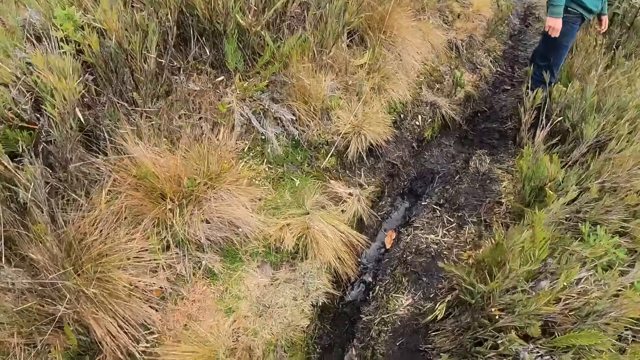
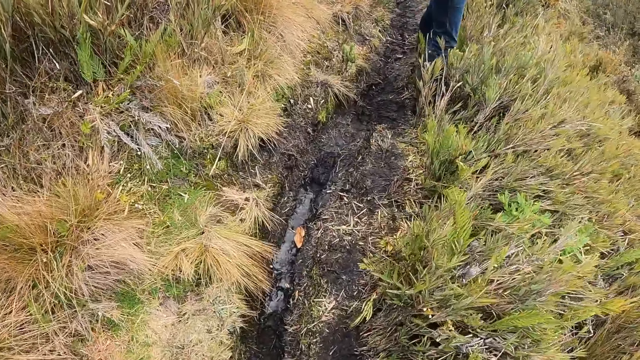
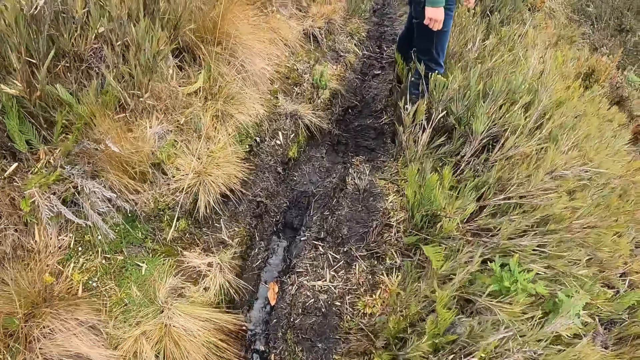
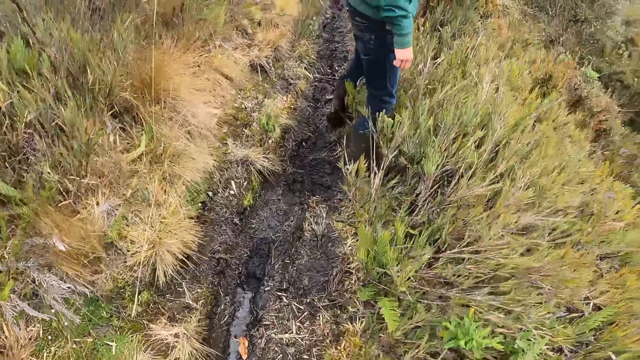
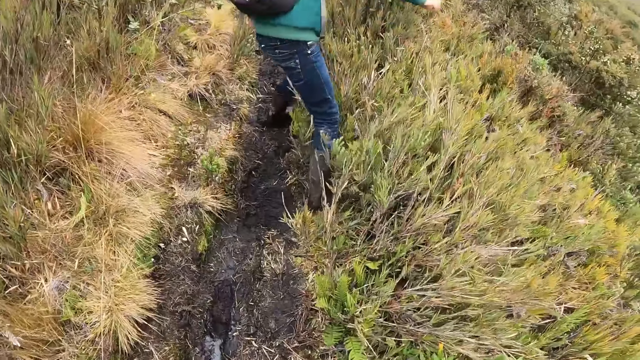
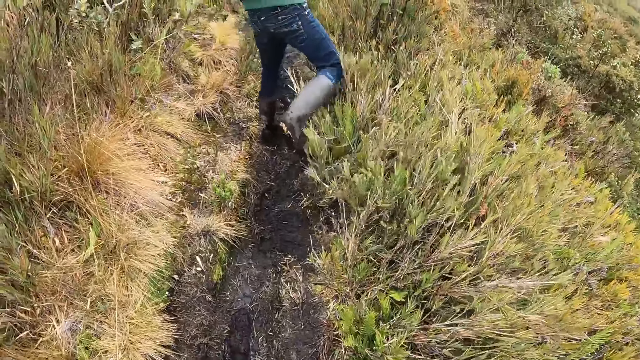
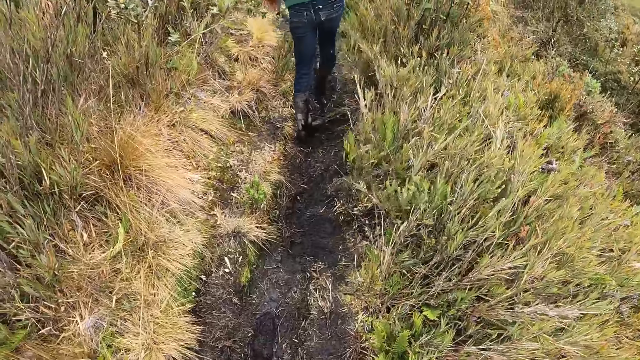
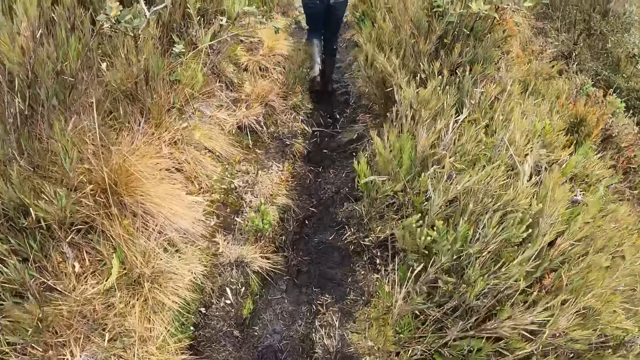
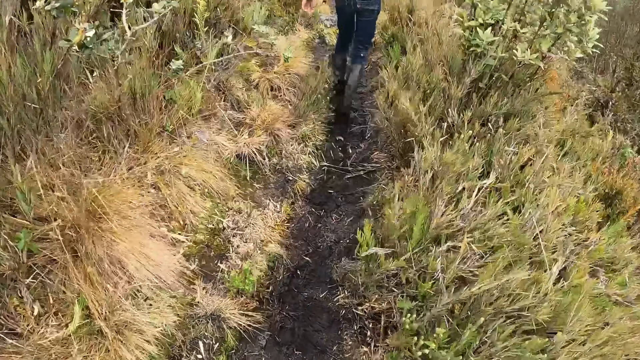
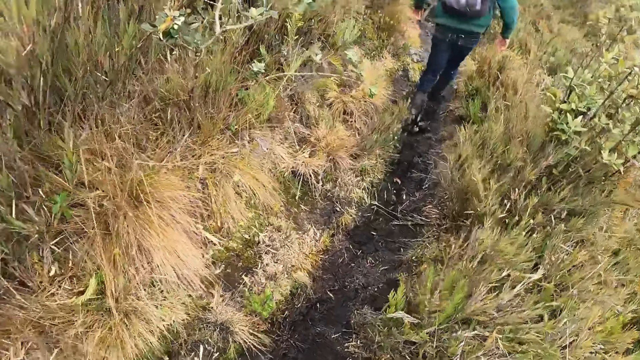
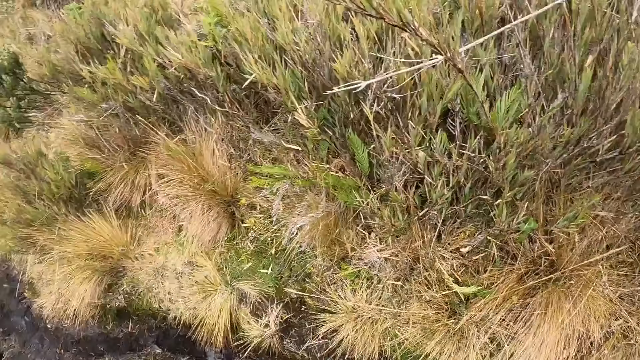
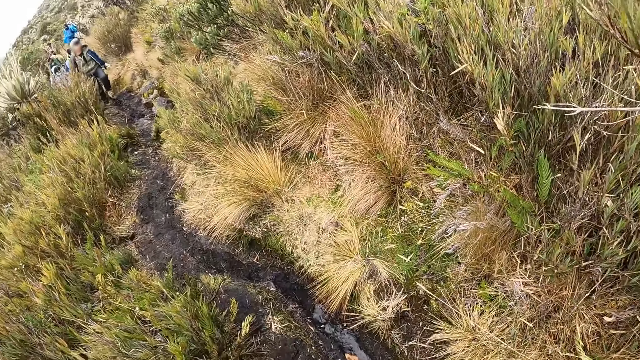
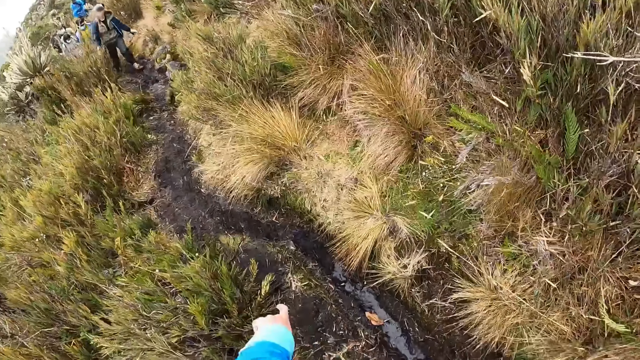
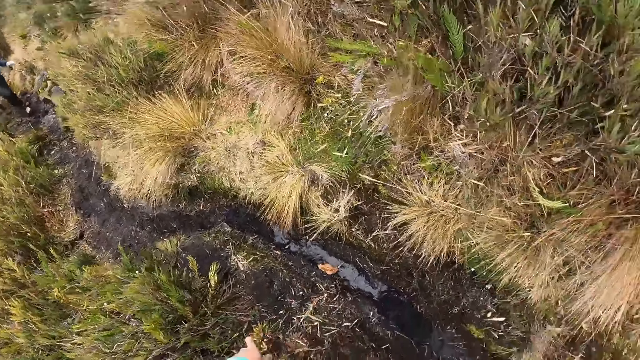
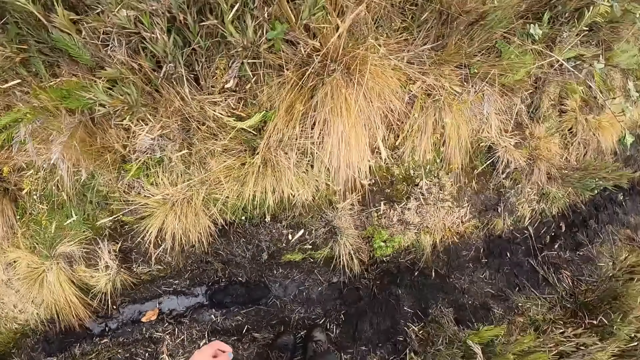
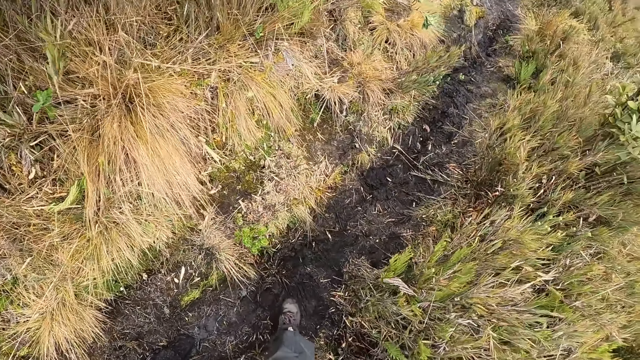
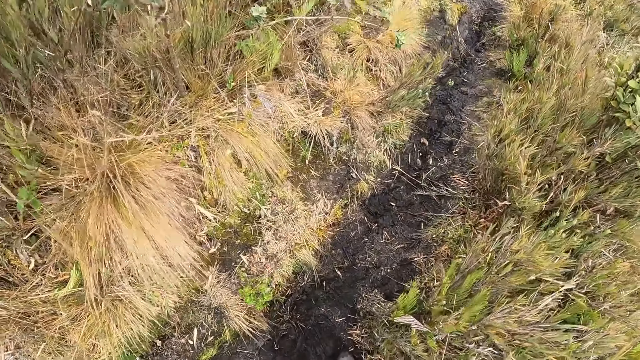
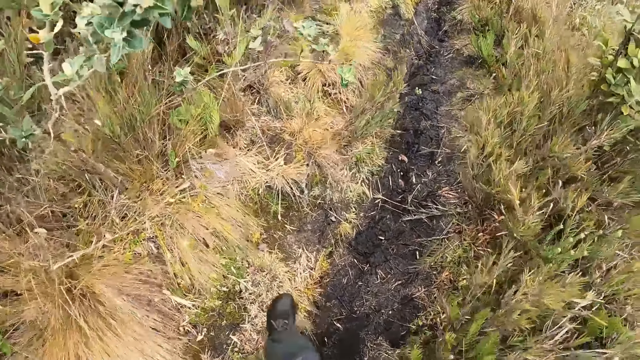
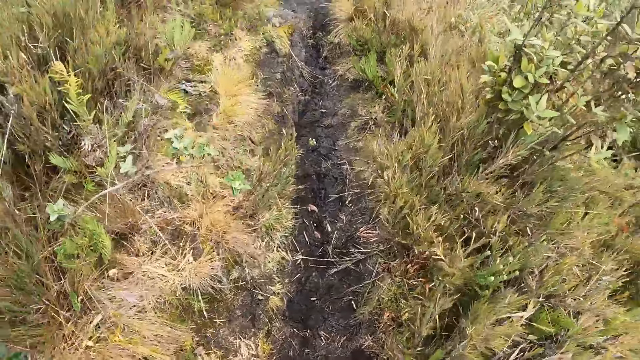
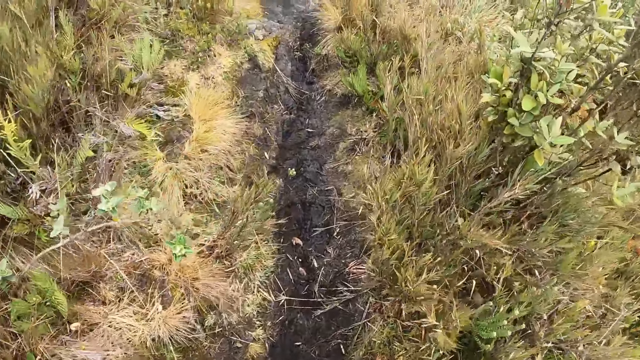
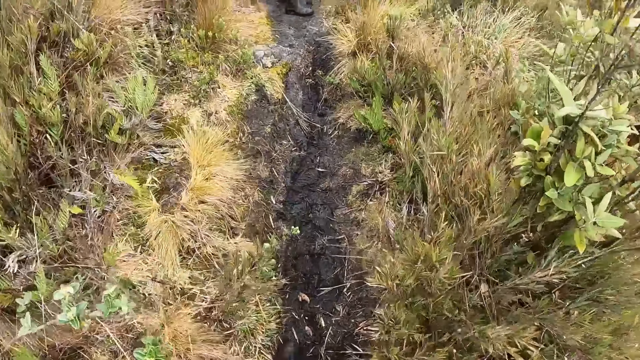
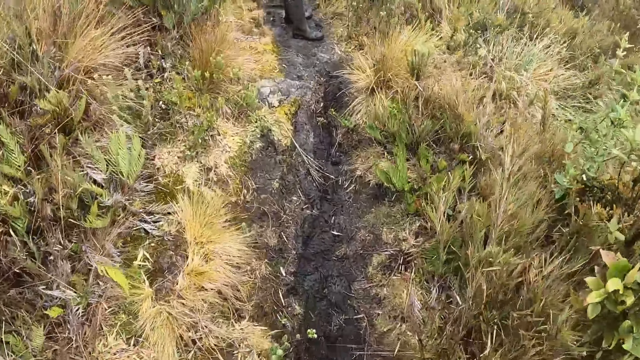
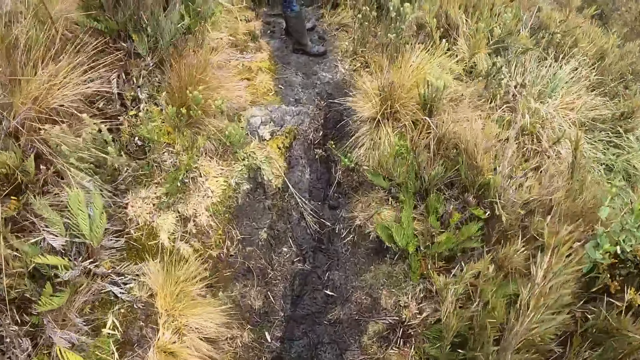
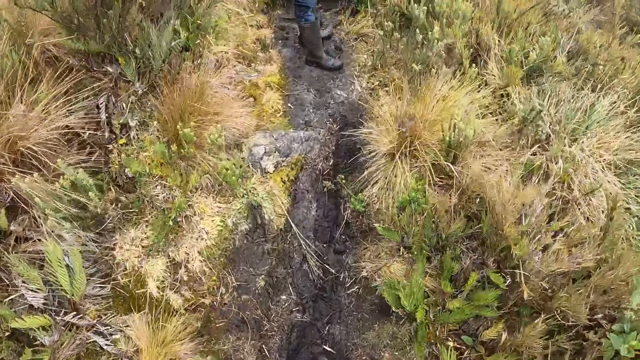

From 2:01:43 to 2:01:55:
The camera wearer looks around. A man walks on the path.

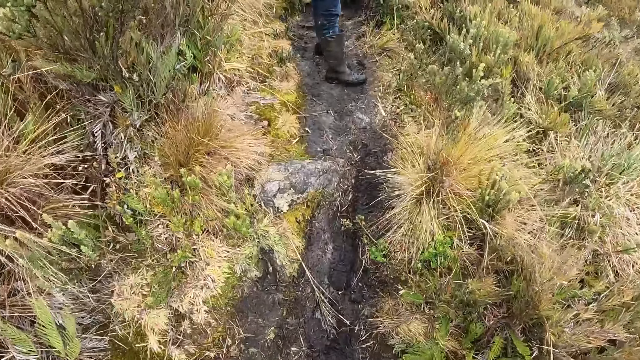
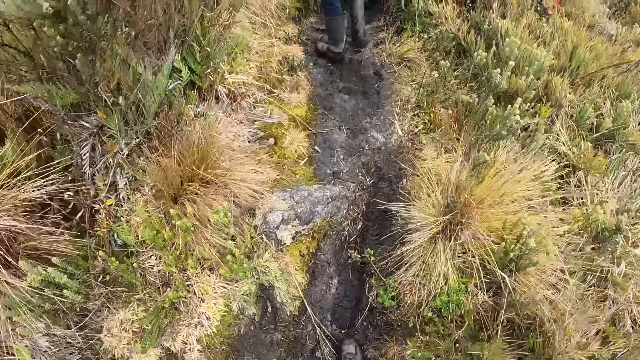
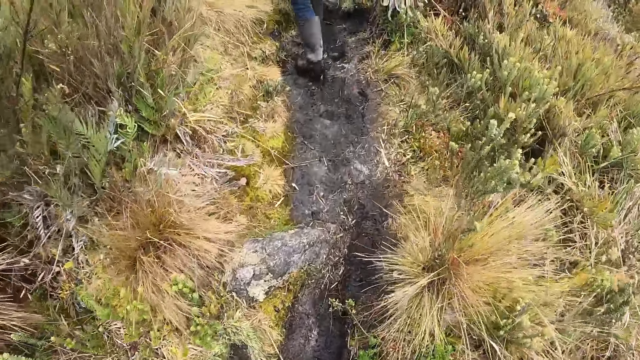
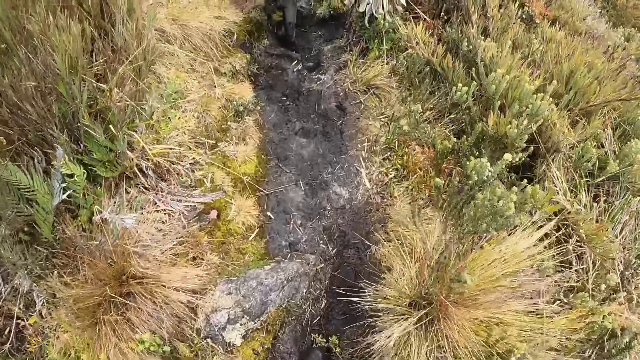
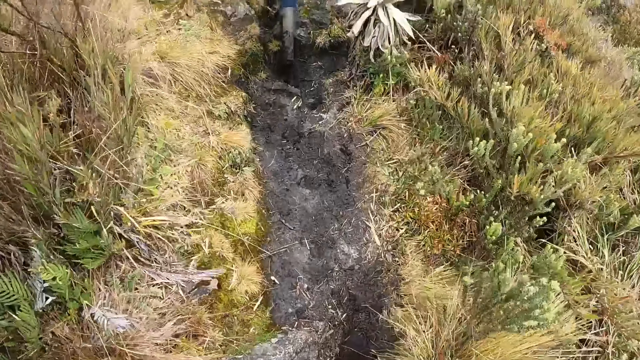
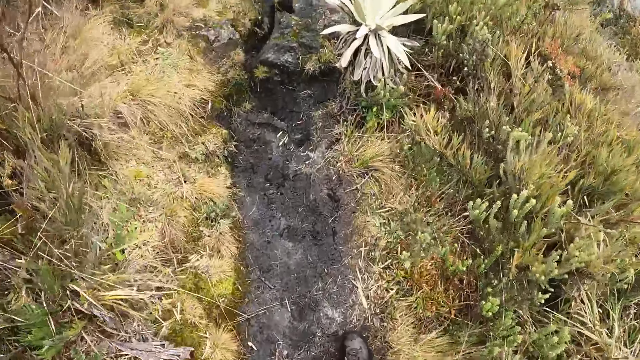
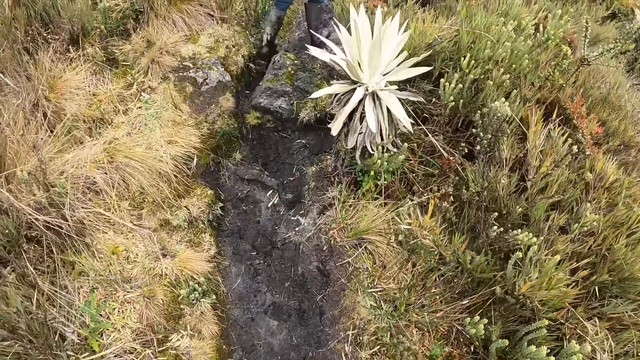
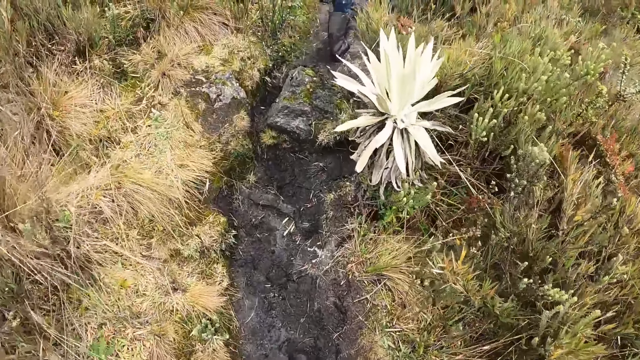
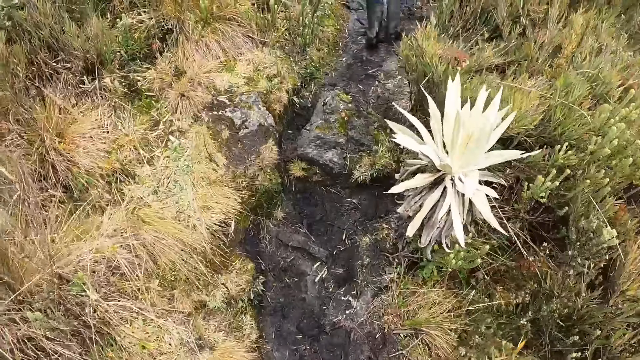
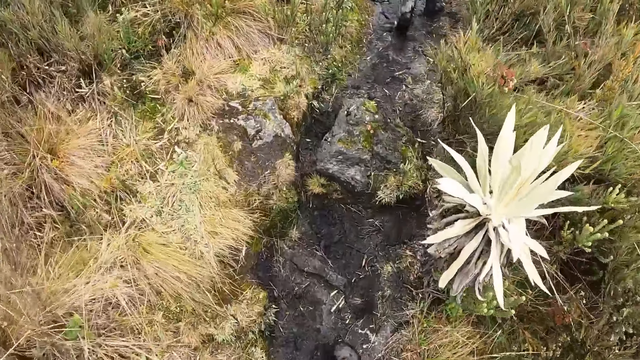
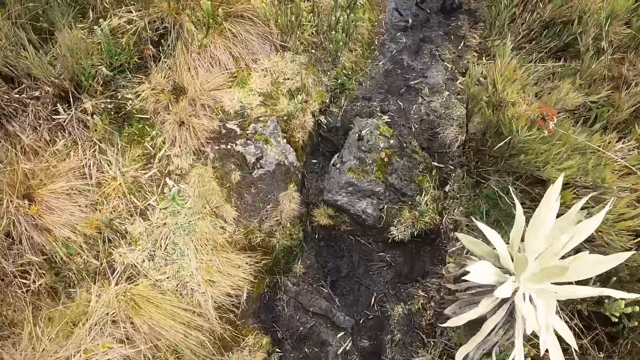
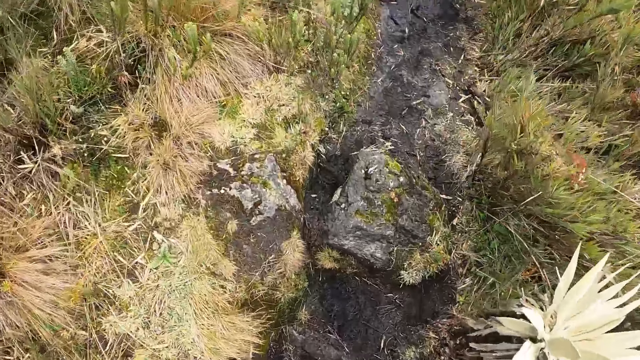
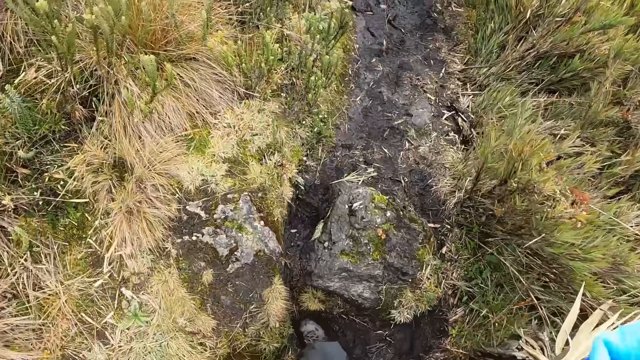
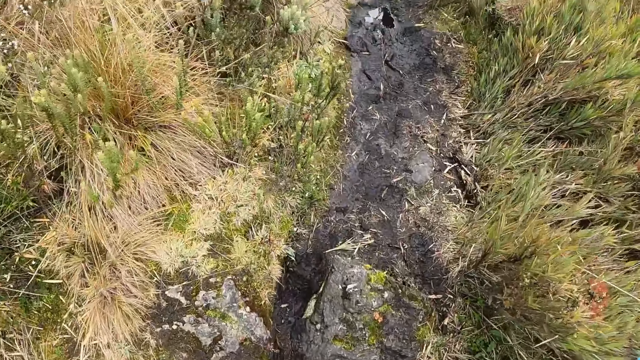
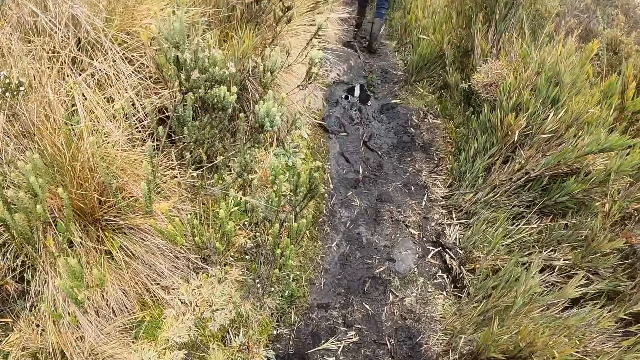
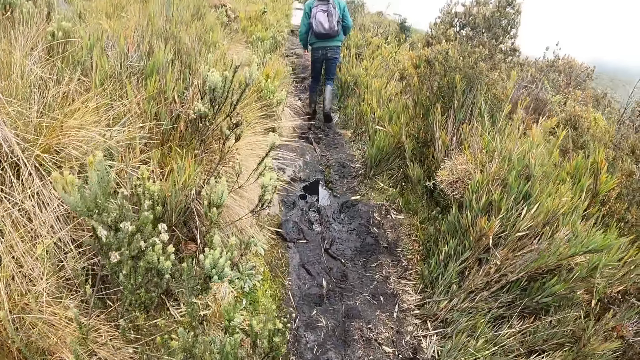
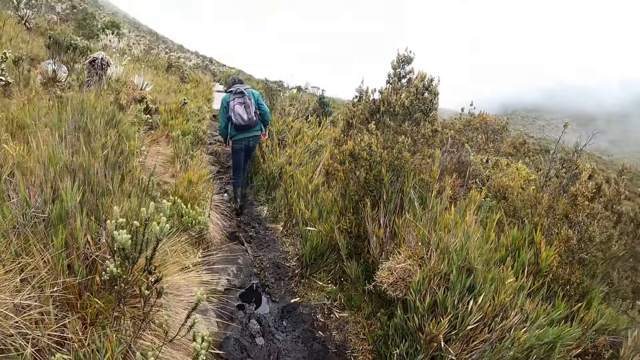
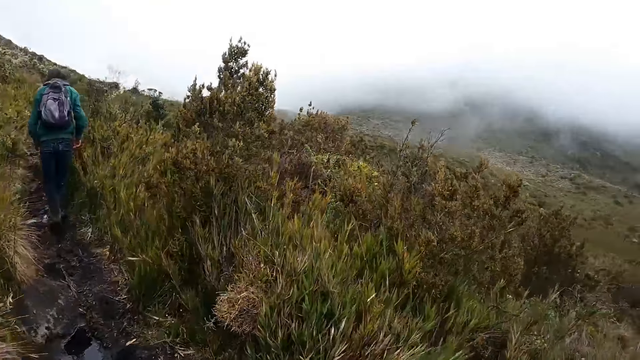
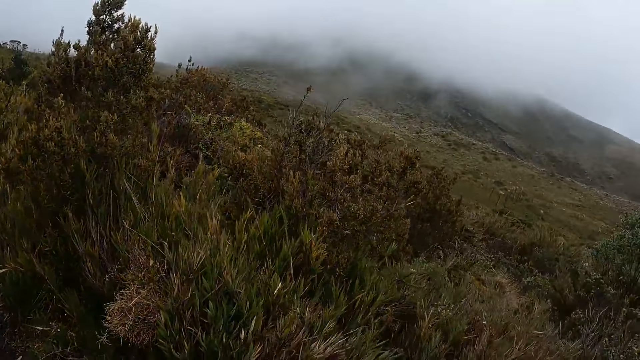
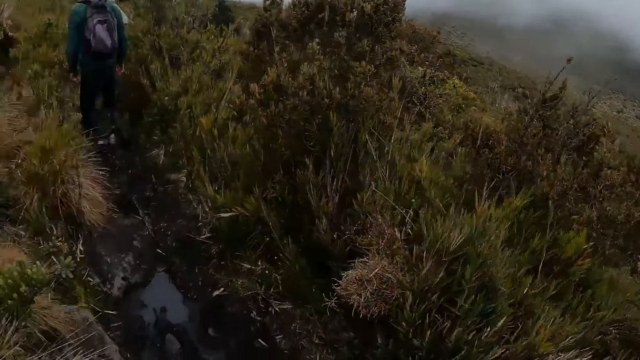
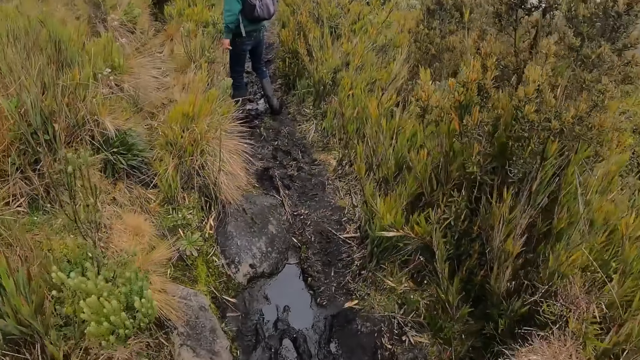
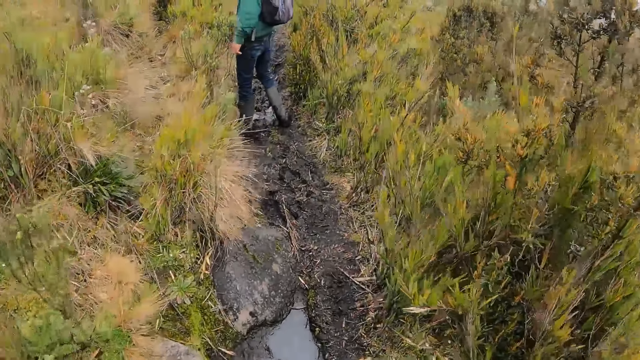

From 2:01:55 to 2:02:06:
The camera wearer adjusts the camera on his head with both hands.
